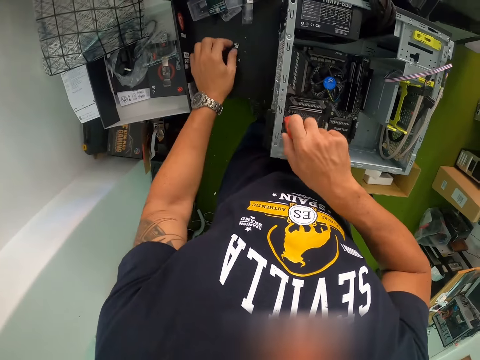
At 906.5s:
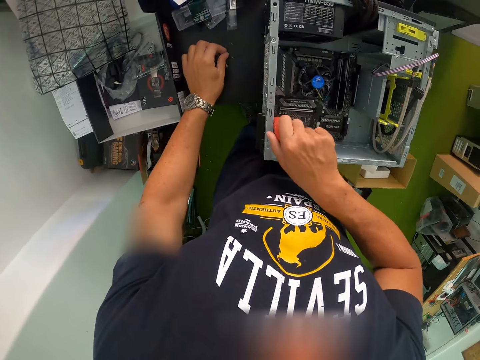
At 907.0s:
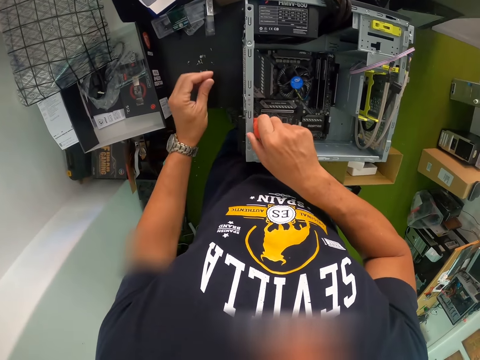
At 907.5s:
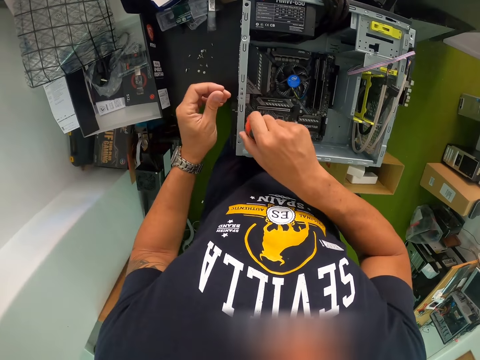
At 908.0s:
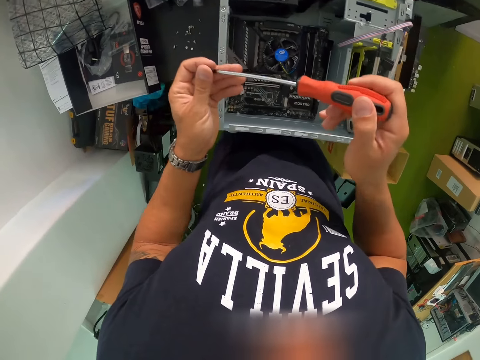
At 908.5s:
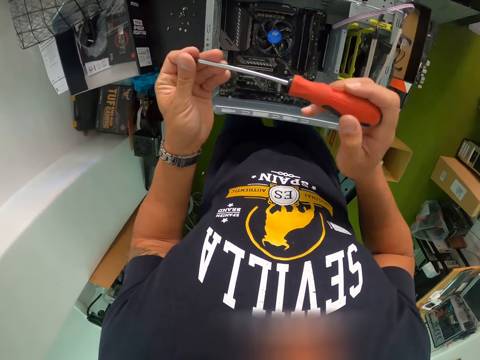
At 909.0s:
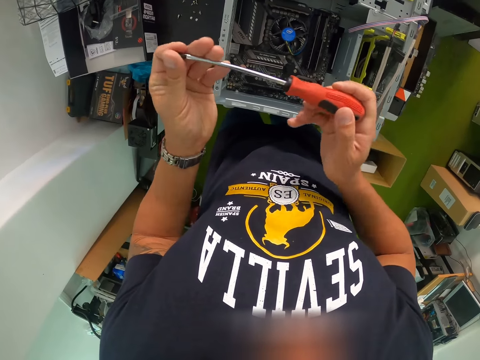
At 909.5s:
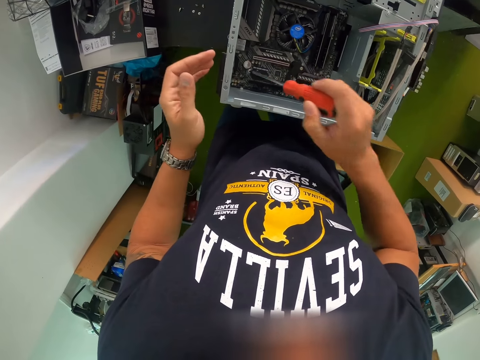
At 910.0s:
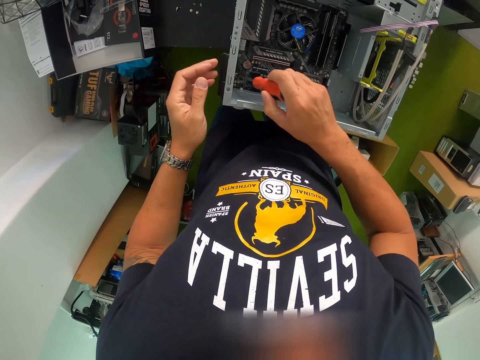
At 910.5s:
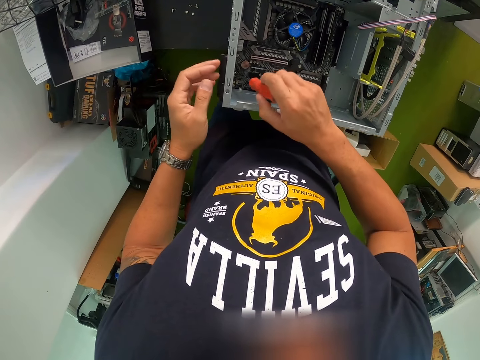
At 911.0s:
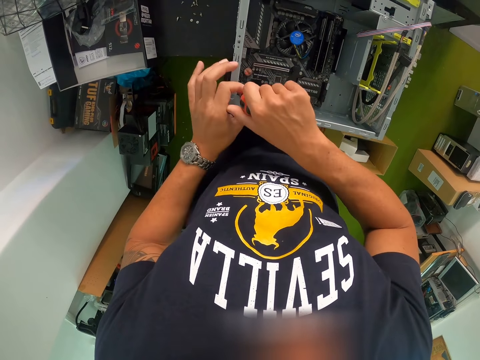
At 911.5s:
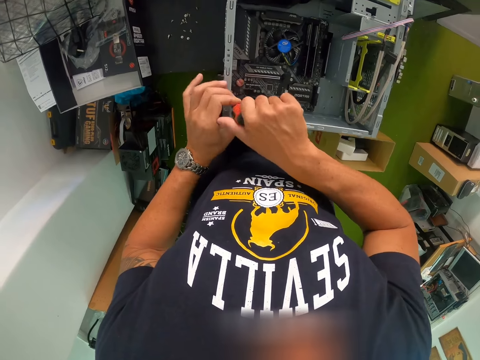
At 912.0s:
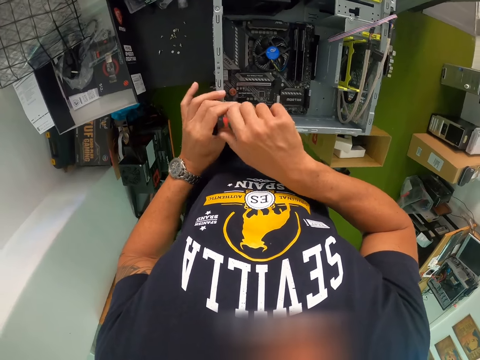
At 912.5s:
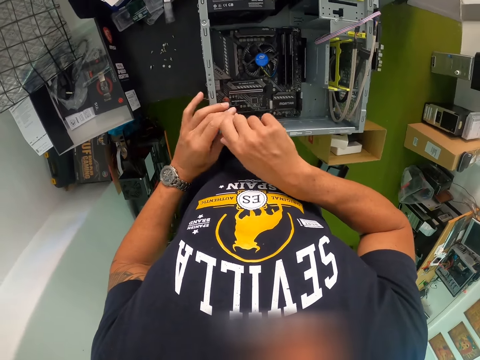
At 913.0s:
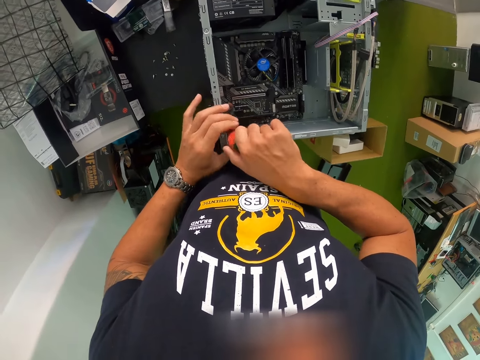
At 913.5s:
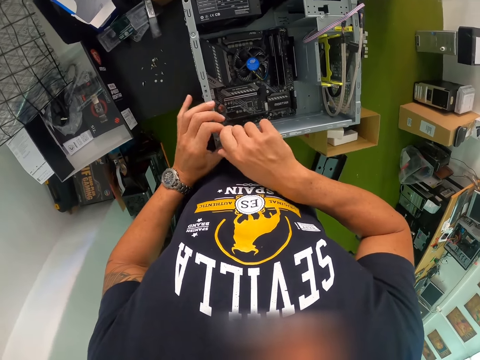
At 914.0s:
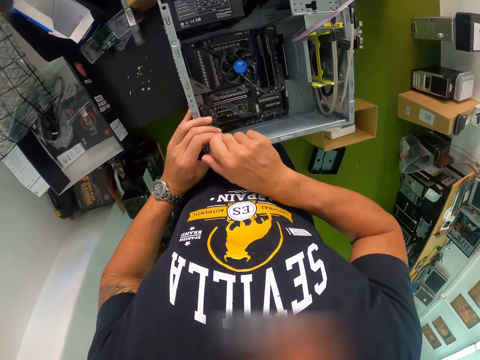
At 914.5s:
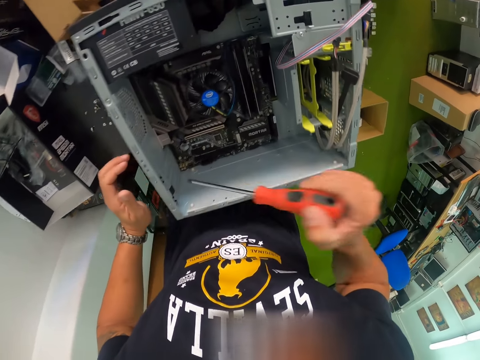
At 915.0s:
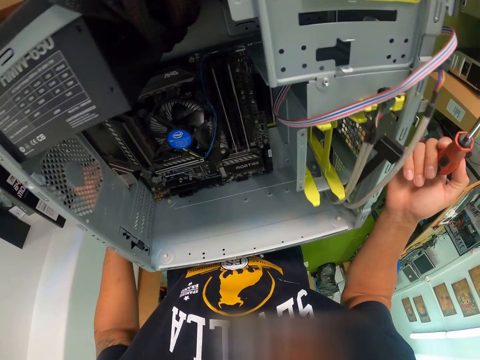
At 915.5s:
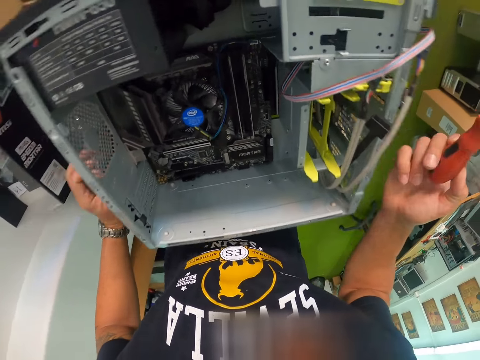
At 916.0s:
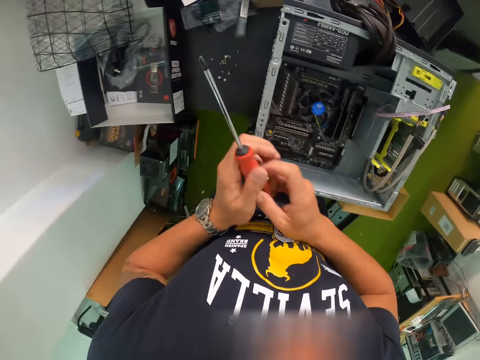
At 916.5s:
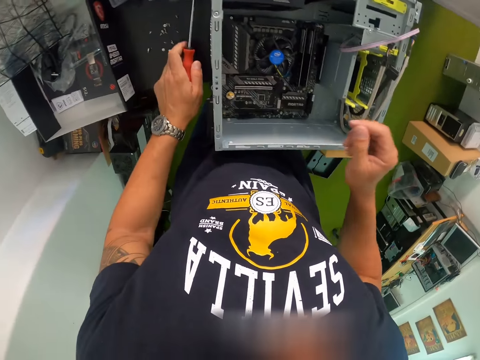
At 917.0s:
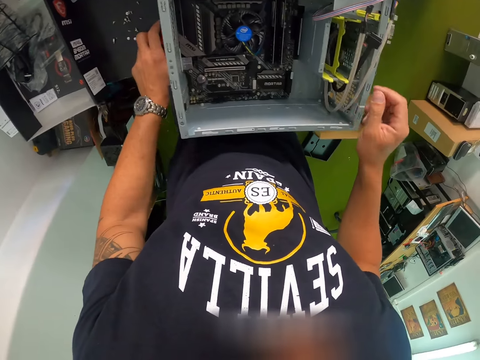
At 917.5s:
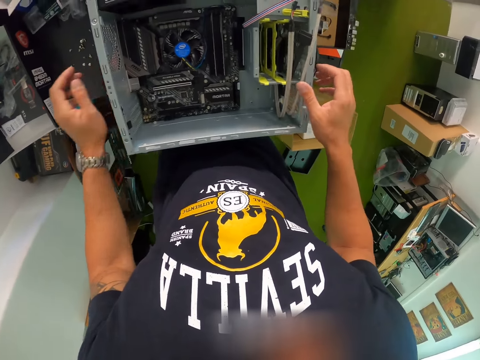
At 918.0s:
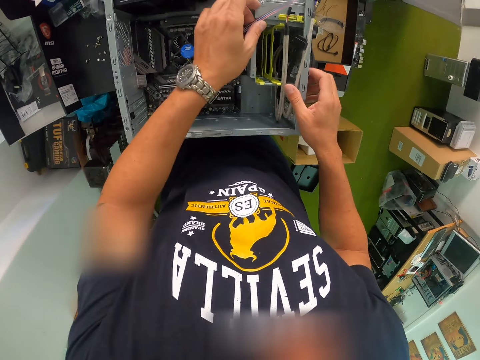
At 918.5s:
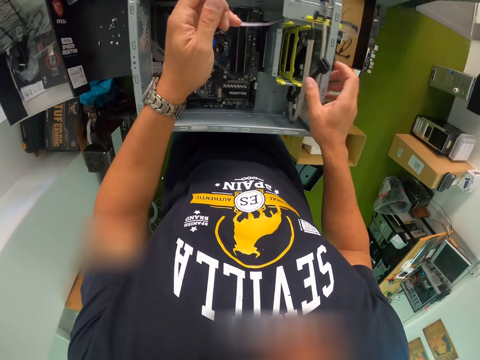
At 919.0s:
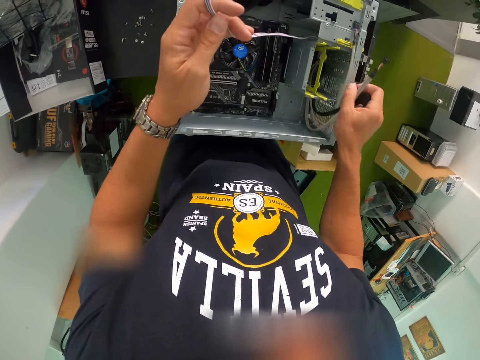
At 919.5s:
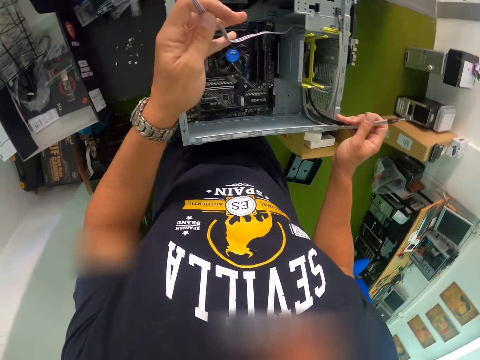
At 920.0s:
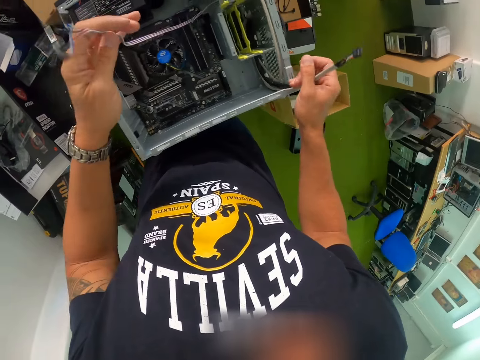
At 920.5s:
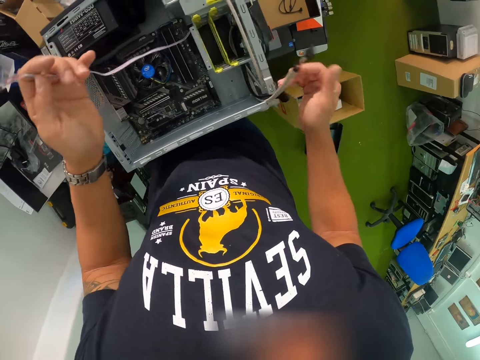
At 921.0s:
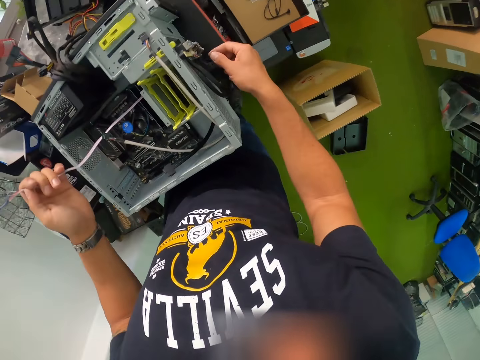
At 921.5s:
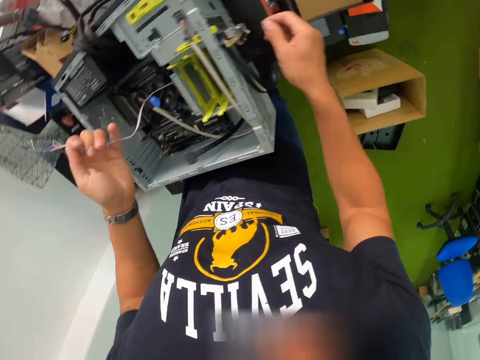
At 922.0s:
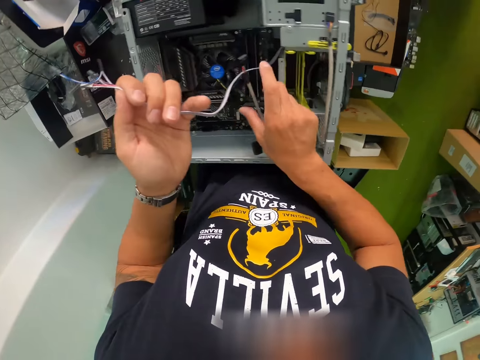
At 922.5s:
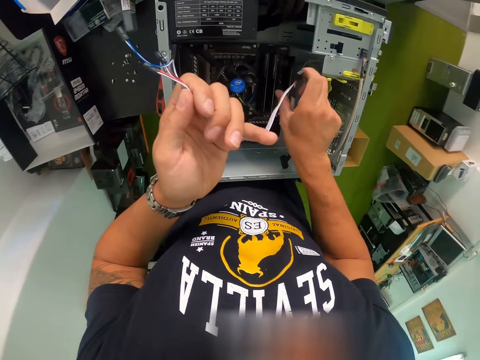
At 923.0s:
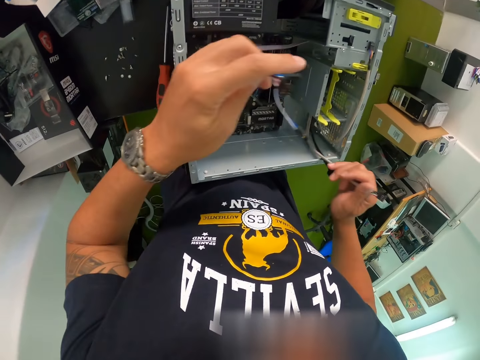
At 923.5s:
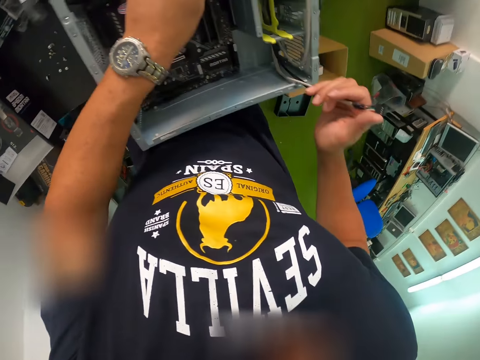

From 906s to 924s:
The camera wearer picks a screw from the table with his left hand. He holds the bolt with his left hand. He lifts the screwdriver from the motherboard with his right hand, places the screw on the tip of the screwdriver, and fastens the screw into the motherboard with the screwdriver in his right hand. He lifts the screwdriver from the motherboard with his right hand. He drops the screwdriver on the table with his left hand. He connects some wires inside the CPU to the motherboard with both hands. He holds the wire with both hands.

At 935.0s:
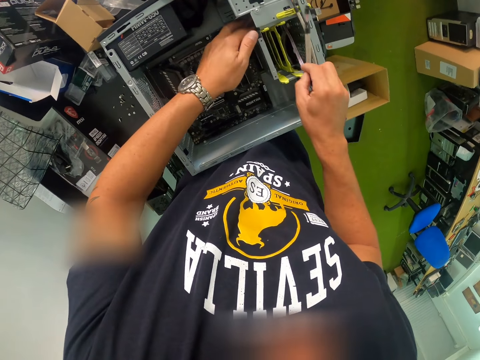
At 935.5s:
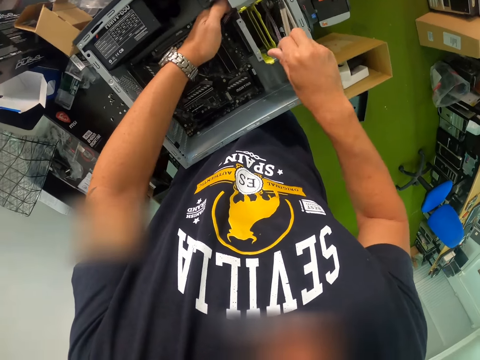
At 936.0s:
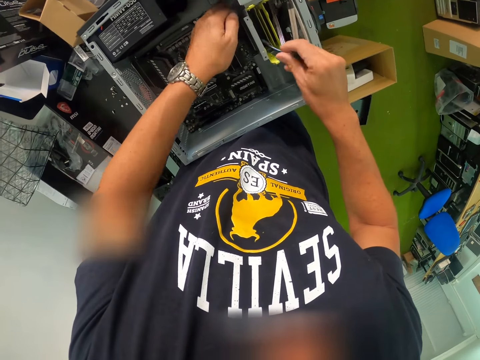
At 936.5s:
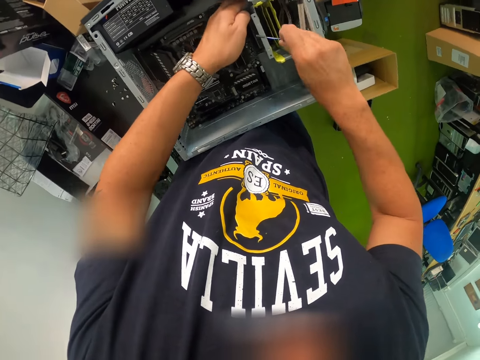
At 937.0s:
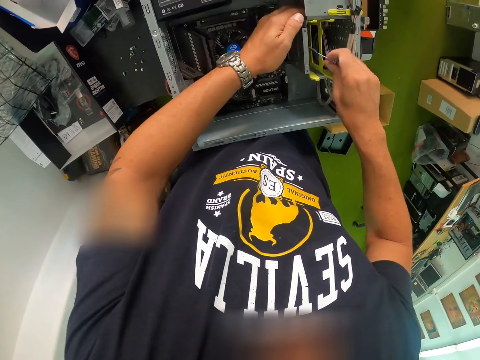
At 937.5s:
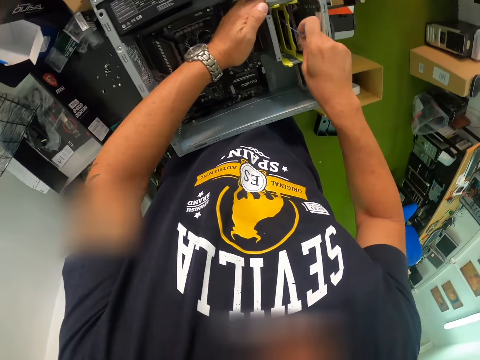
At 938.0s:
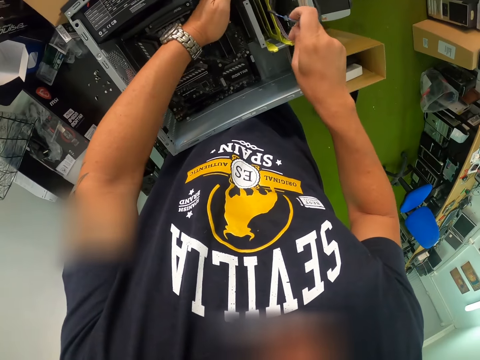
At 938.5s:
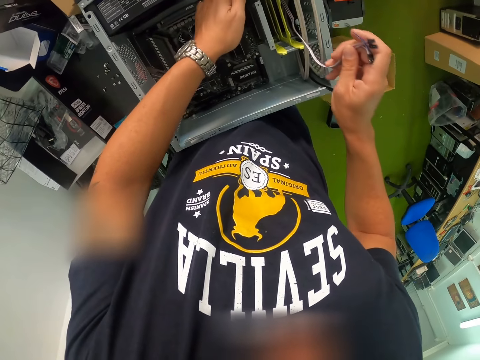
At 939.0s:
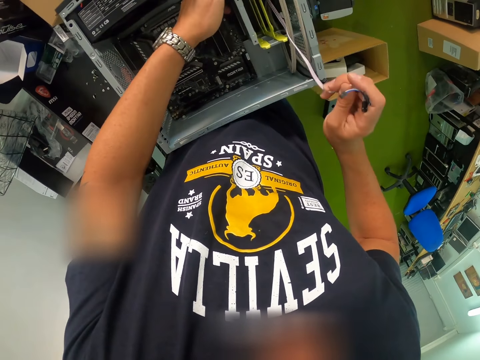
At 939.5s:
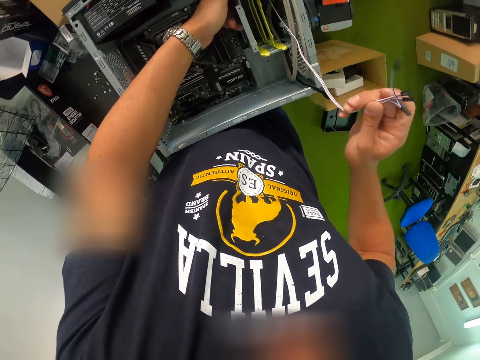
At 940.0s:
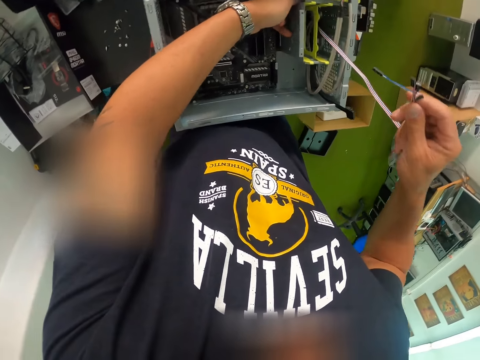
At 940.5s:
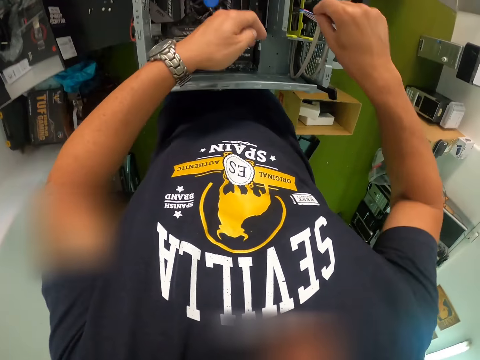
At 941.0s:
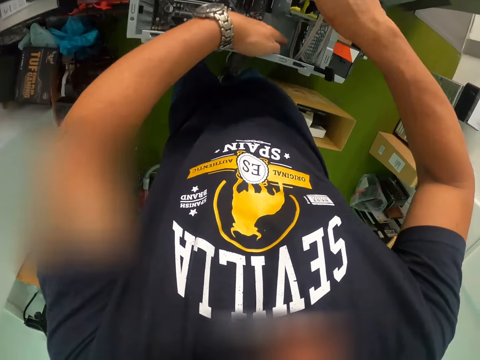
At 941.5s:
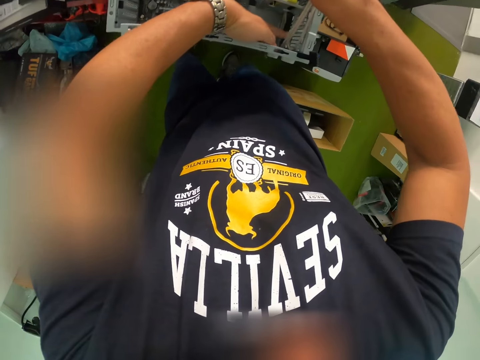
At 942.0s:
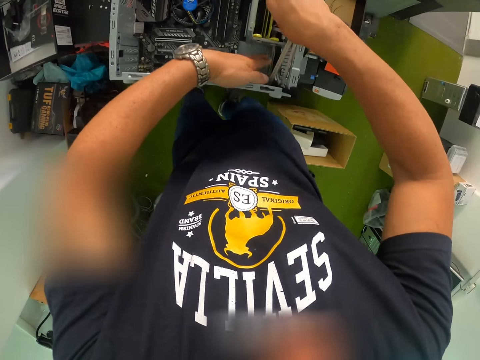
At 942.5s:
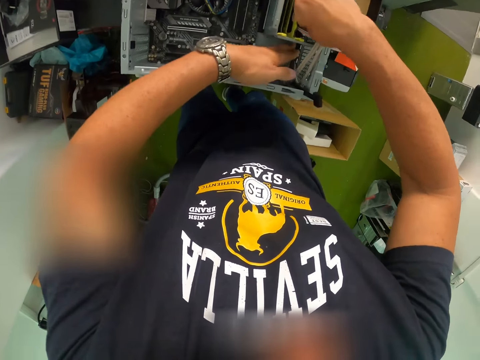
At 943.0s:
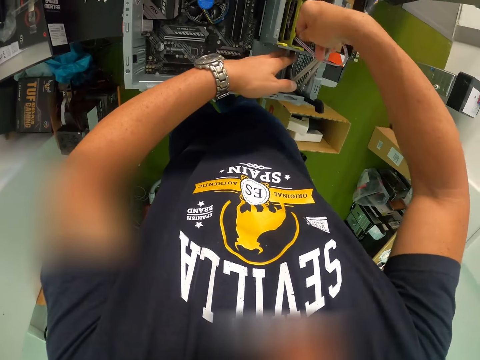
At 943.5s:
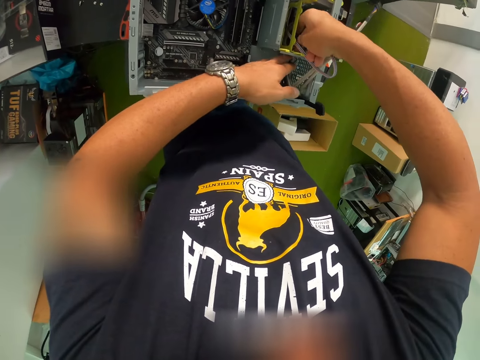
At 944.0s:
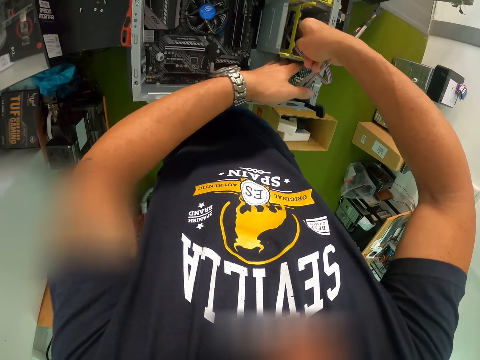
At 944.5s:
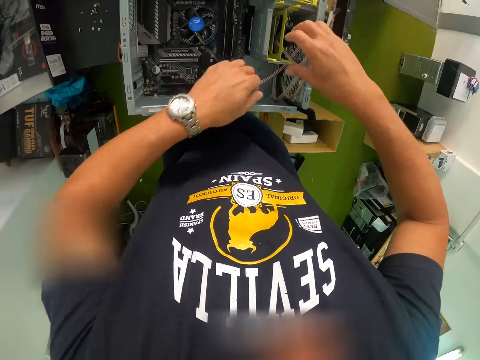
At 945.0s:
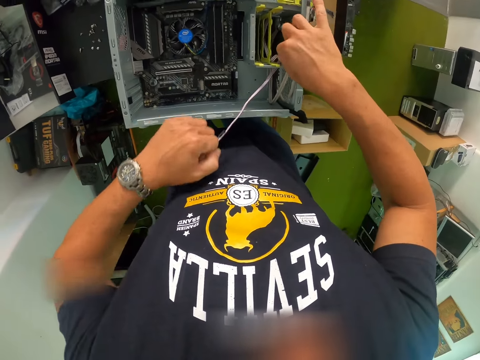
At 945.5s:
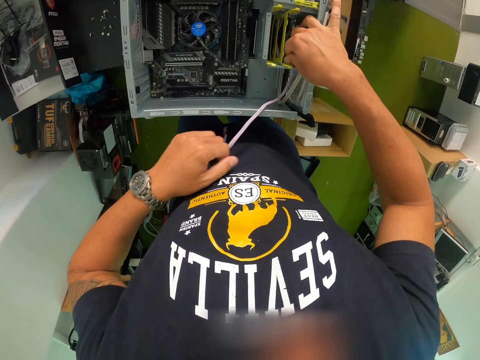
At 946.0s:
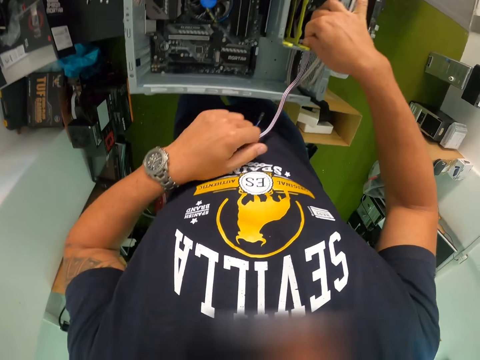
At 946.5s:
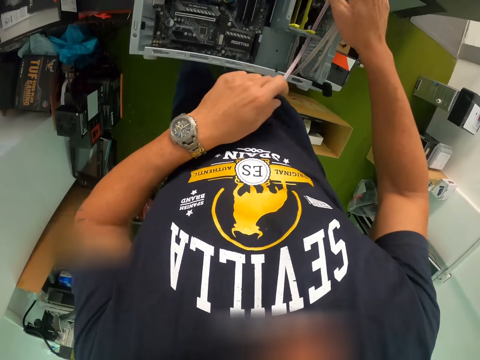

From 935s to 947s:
The camera wearer puts wires inside the CPU.
